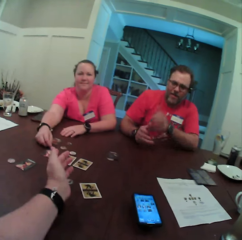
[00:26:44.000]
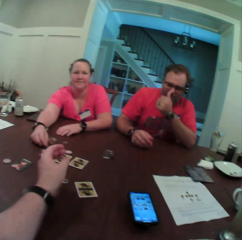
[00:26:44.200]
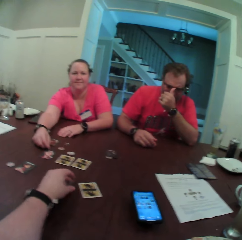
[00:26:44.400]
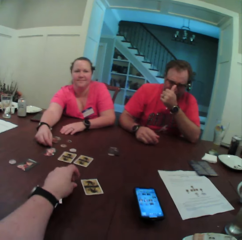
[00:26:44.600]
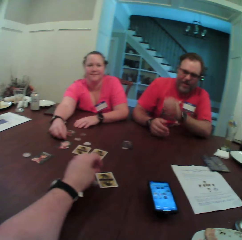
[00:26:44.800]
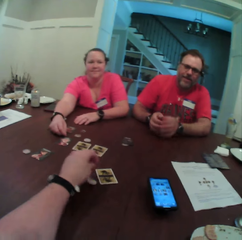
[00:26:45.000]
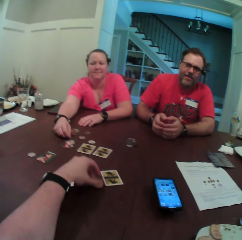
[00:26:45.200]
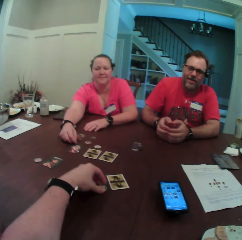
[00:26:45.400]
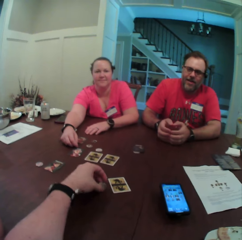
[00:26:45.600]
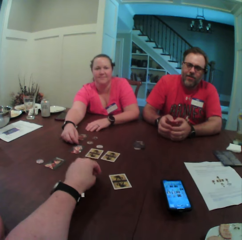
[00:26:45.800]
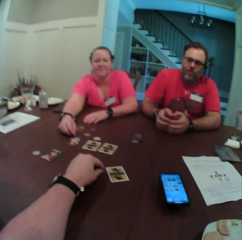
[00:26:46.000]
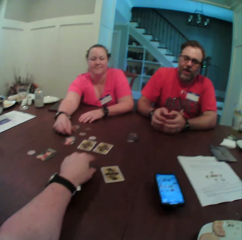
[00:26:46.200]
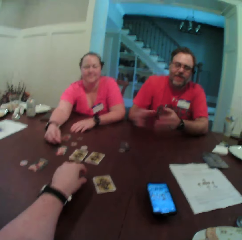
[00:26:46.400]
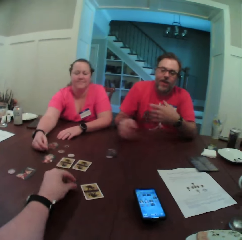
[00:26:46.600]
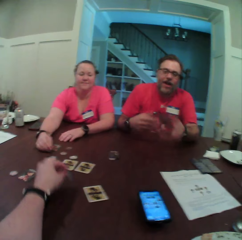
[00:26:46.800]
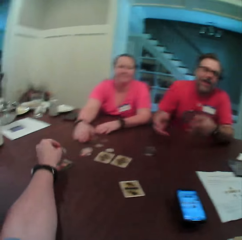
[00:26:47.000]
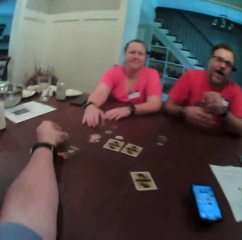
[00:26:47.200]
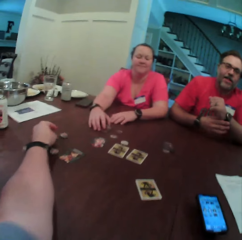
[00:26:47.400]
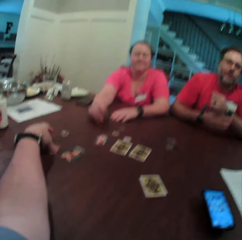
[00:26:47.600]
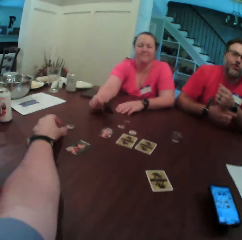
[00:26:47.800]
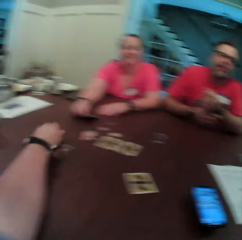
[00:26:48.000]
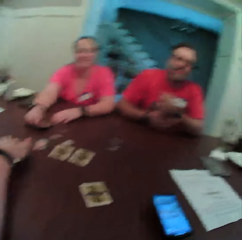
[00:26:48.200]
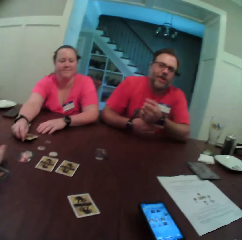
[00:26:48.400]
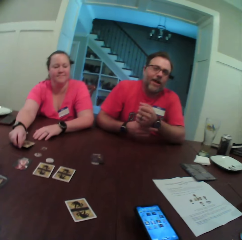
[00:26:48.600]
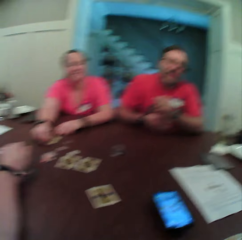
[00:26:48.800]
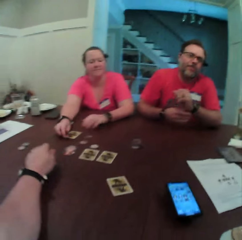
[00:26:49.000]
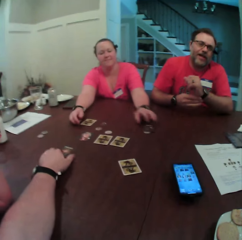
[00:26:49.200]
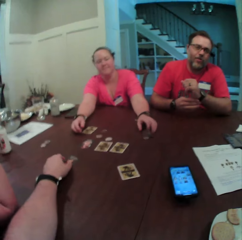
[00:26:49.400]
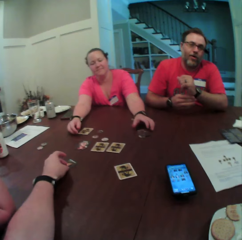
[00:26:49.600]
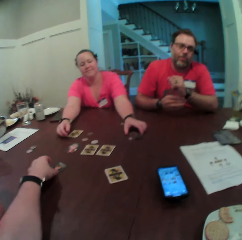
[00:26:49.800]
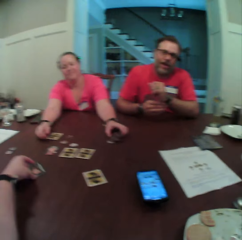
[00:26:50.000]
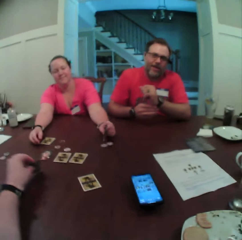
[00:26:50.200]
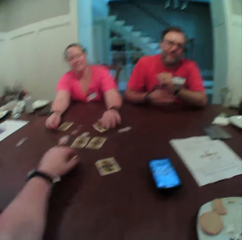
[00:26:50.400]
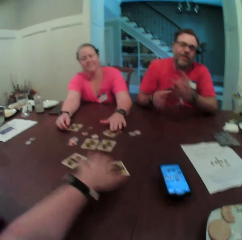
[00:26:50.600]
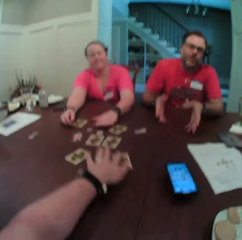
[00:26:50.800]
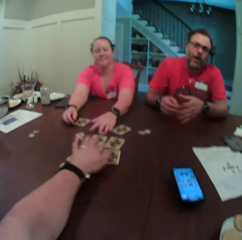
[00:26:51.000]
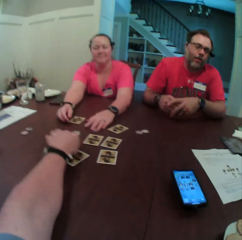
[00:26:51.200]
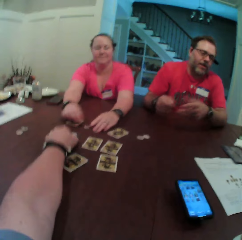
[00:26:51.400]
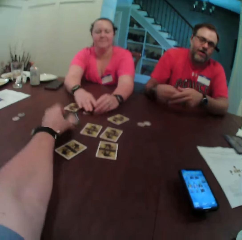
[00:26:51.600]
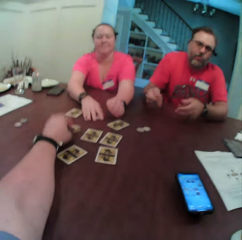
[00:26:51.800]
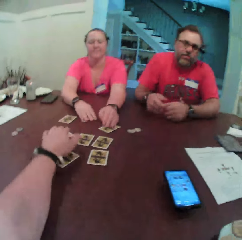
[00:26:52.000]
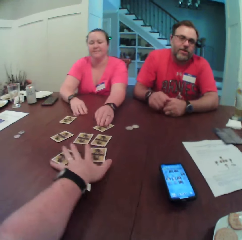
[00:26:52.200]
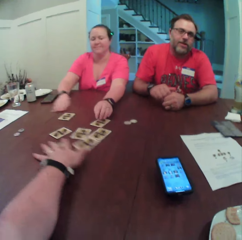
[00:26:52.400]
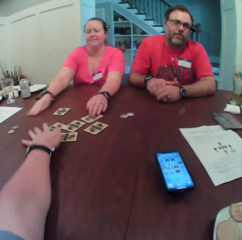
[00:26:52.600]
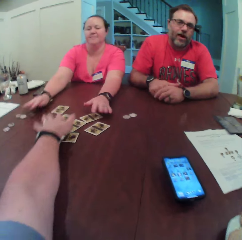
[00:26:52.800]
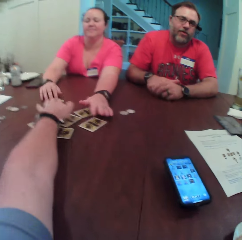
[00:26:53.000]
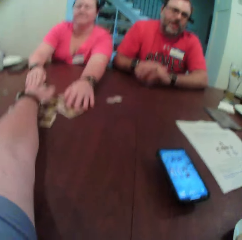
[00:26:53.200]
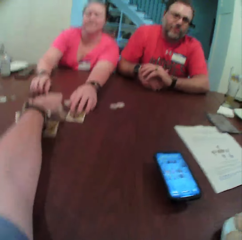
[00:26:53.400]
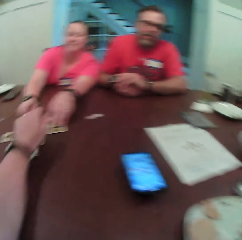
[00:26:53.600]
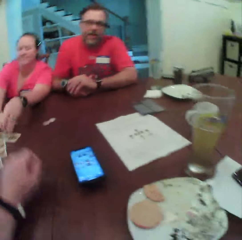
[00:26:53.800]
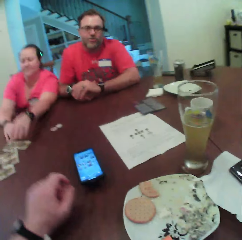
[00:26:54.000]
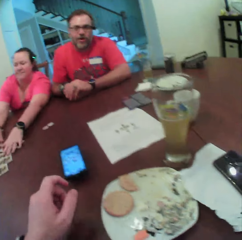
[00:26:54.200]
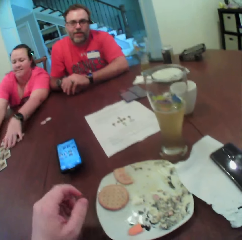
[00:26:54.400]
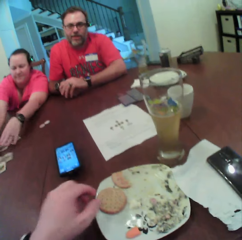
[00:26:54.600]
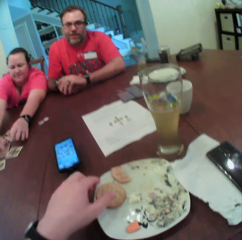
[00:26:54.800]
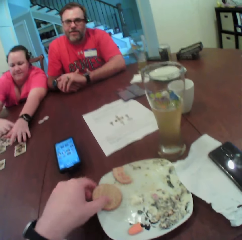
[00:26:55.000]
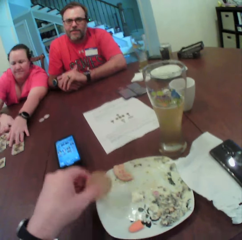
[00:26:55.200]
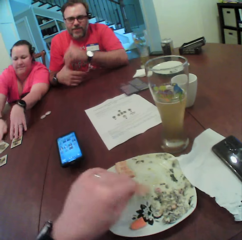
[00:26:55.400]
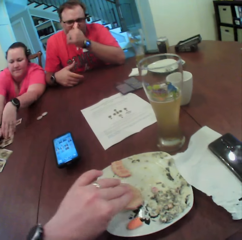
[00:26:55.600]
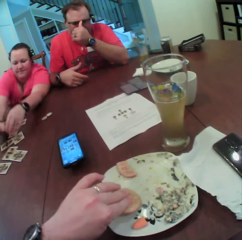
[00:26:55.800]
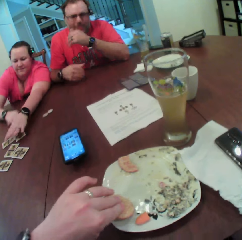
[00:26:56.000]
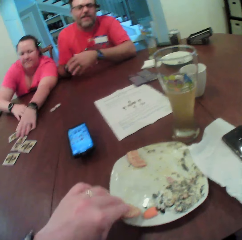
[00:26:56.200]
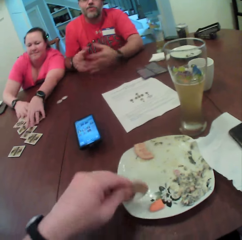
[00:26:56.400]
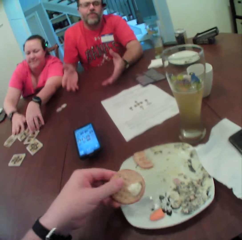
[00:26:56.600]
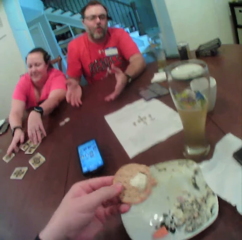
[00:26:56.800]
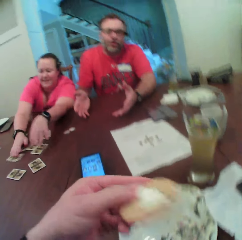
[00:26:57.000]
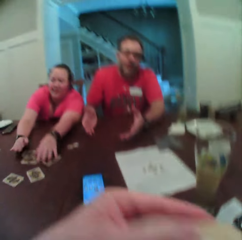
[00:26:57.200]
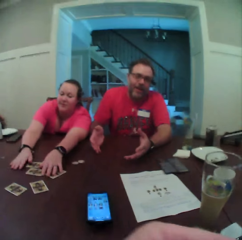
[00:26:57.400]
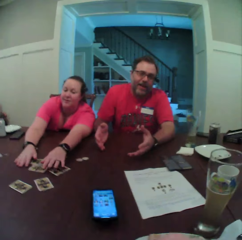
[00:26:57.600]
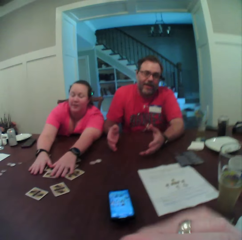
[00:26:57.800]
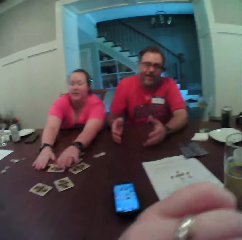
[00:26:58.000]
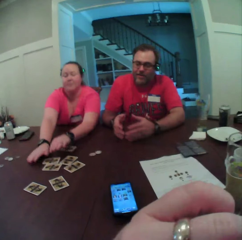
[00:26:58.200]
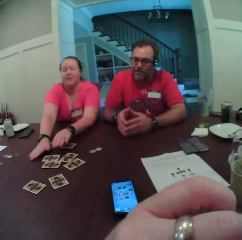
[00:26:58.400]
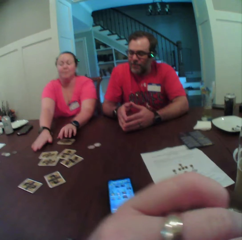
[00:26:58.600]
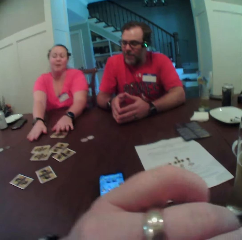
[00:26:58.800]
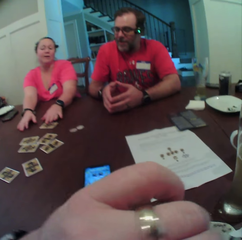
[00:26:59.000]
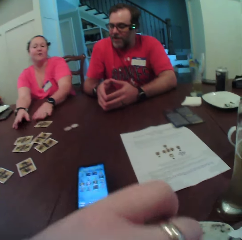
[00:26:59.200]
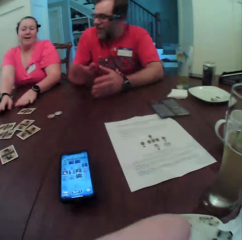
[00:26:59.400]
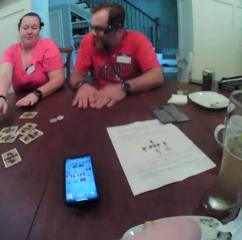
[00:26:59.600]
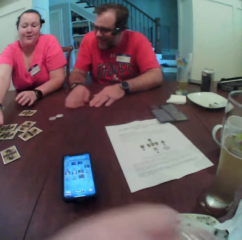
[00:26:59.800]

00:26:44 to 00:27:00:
The camera wearer touches a coin. He flips the coin on the table with his left hand. He picks the coin on the table with his left hand. He drops the coin on the table with his left hand. A woman flips a card from the table with her right hand. The woman touches the card. The camera wearer flips the card from the table with his left hand. He pushes the card. He flips the card from the table with his left hand. He picks a biscuit from the plate on the table with his left hand. The woman collects the card. The camera wearer dips the biscuit into the sauce with his left hand. He eats the biscuit with his left hand.

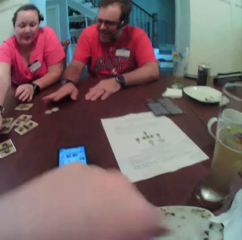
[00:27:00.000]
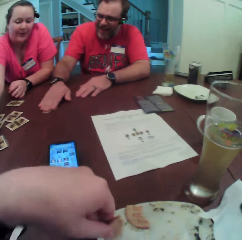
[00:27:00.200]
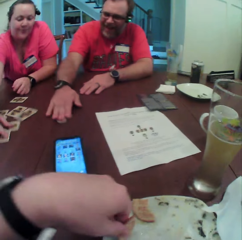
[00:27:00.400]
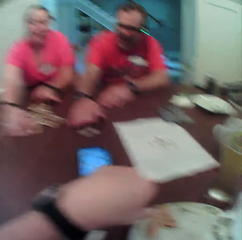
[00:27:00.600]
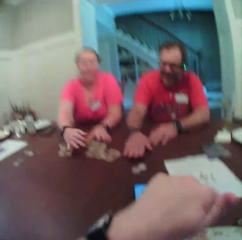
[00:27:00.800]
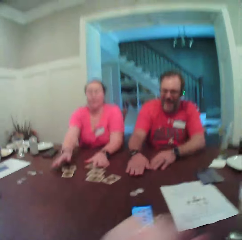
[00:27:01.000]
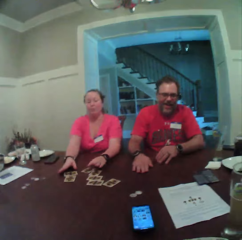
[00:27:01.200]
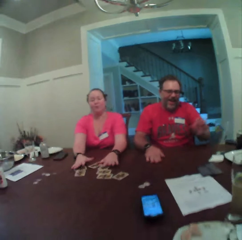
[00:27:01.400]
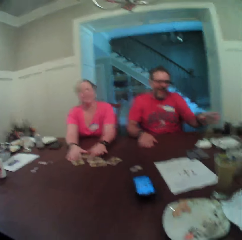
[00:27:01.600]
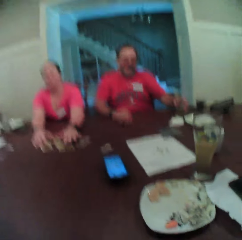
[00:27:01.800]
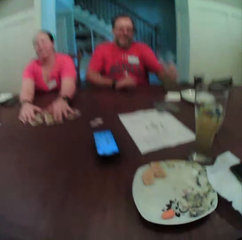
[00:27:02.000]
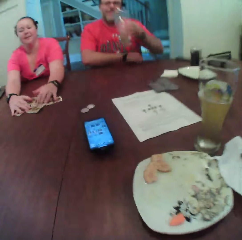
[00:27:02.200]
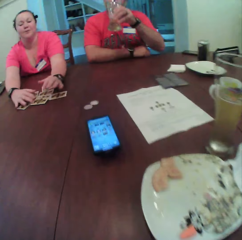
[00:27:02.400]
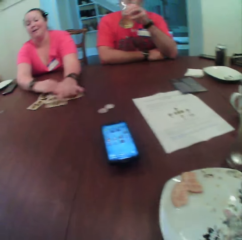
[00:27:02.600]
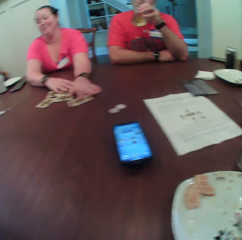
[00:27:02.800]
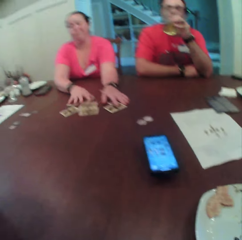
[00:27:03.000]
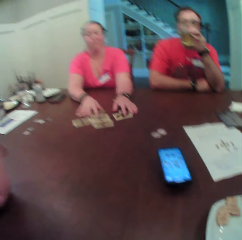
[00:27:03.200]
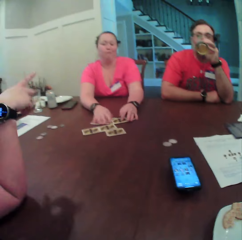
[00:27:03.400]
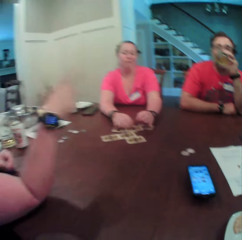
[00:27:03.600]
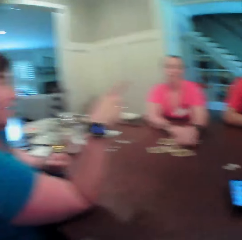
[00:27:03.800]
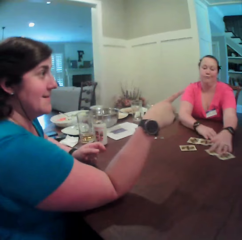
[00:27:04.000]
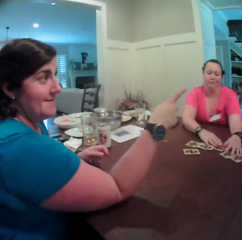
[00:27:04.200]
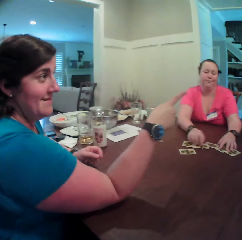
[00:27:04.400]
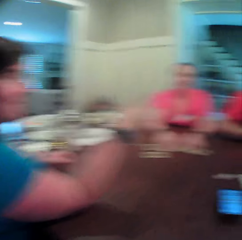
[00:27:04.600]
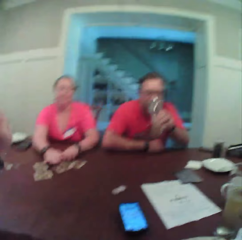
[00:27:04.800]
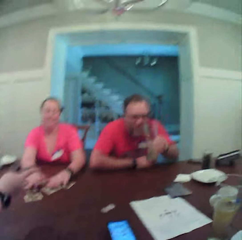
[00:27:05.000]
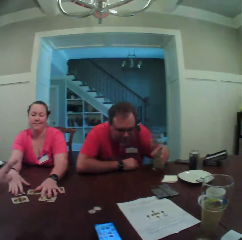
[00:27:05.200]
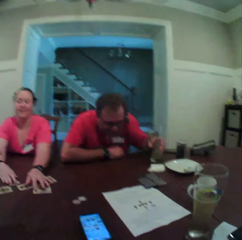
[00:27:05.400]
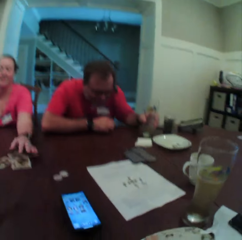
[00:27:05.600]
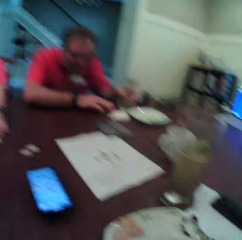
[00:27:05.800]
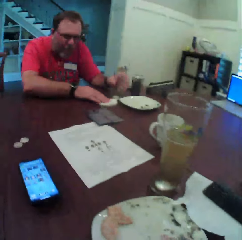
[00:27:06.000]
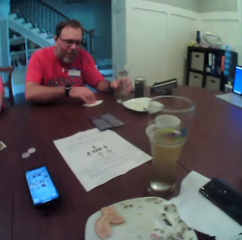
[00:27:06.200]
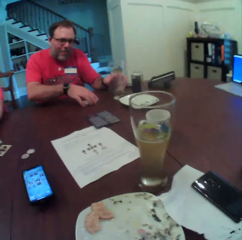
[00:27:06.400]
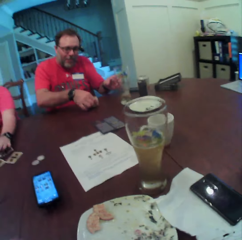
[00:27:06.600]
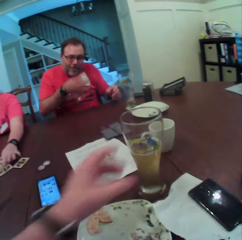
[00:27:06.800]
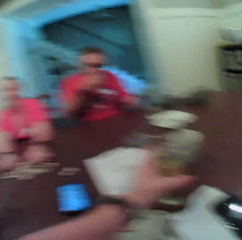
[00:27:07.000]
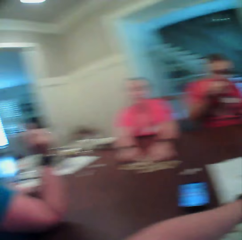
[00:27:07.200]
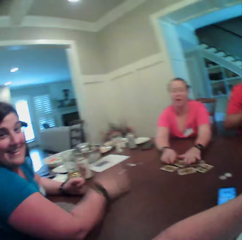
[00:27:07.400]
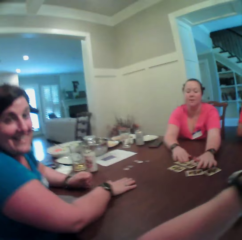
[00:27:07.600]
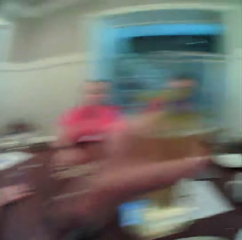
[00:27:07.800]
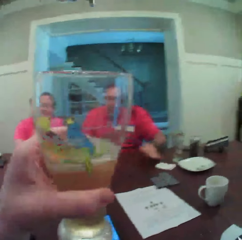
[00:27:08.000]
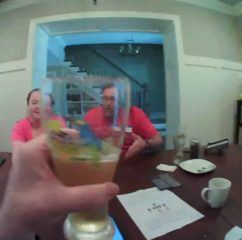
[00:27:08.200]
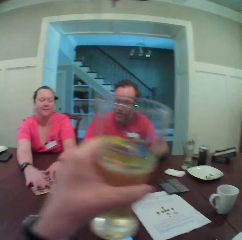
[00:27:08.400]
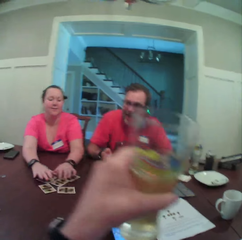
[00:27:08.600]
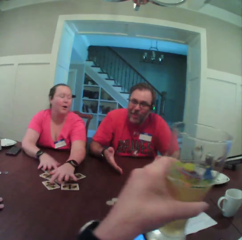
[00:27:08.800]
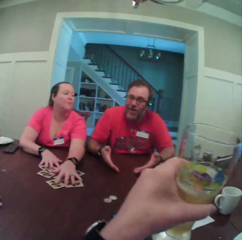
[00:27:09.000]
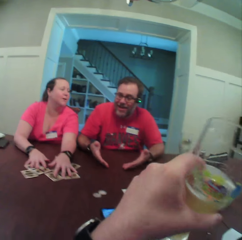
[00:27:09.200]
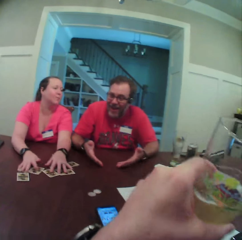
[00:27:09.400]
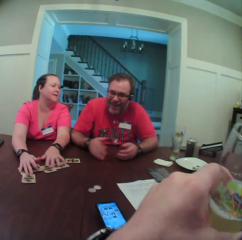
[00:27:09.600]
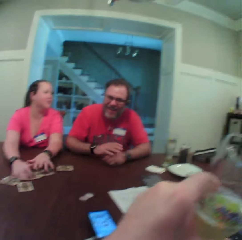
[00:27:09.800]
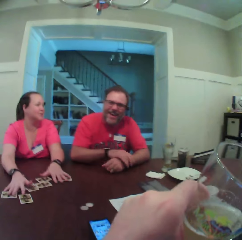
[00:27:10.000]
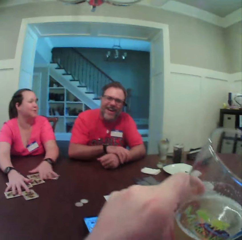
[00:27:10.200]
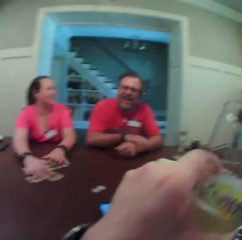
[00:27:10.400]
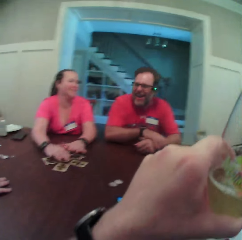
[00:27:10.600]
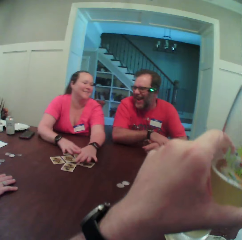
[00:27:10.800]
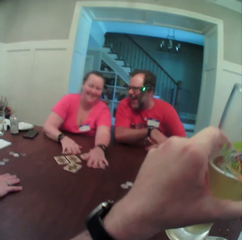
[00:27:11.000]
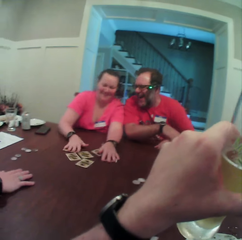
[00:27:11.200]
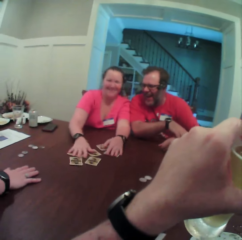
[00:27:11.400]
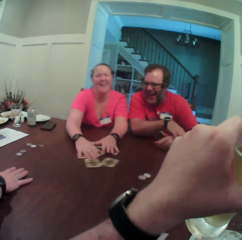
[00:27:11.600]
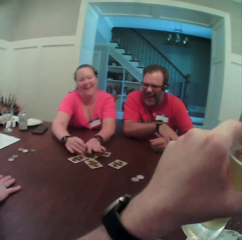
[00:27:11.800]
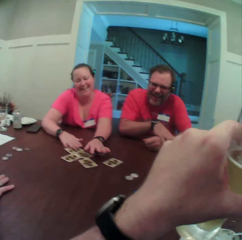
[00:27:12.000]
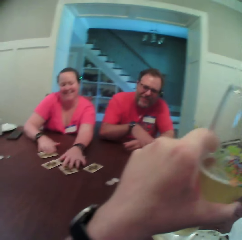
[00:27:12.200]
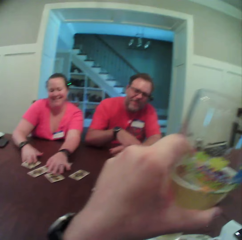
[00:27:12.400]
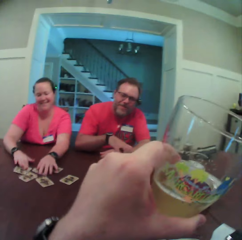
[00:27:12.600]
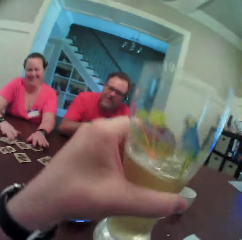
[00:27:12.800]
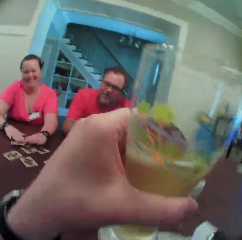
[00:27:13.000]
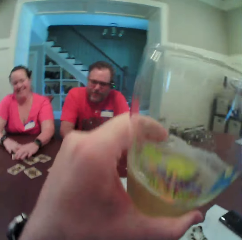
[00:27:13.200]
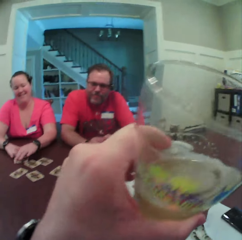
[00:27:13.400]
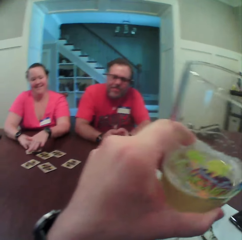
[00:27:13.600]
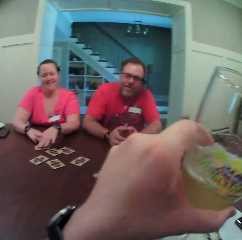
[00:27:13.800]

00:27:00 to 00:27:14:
A man drags a card on the table with his right hand. The man pushes a coin. The camera wearer drops the biscuit into the plate on the table with his left hand. The man picks a beer glass on the table with his left hand and drinks from the beer glass with his left hand. A woman mixes the card. Another woman points at something. The man drops the beer glass on the table with his left hand. The man picks a tissue on the table with his right hand. The camera wearer picks a beer glass on the table with his left hand. The man wipes his mouth with the tissue on his right hand. The camera wearer holds a drink. The first woman mixes the card.
